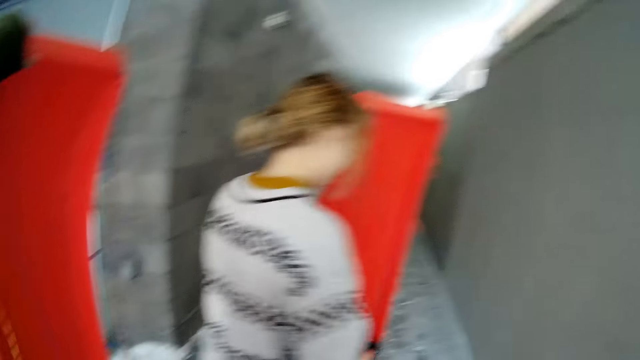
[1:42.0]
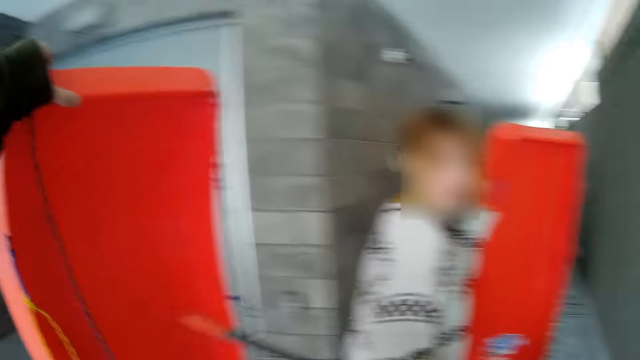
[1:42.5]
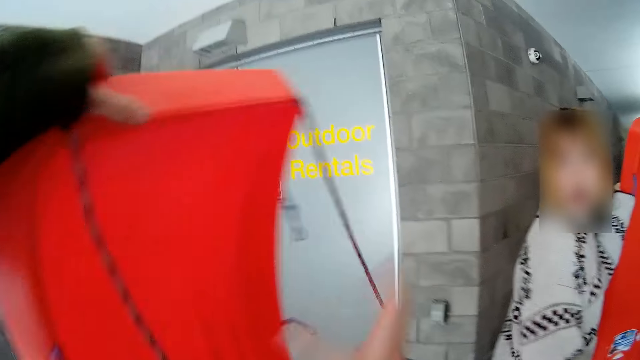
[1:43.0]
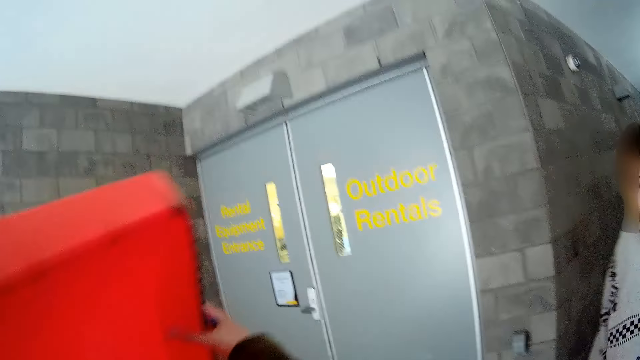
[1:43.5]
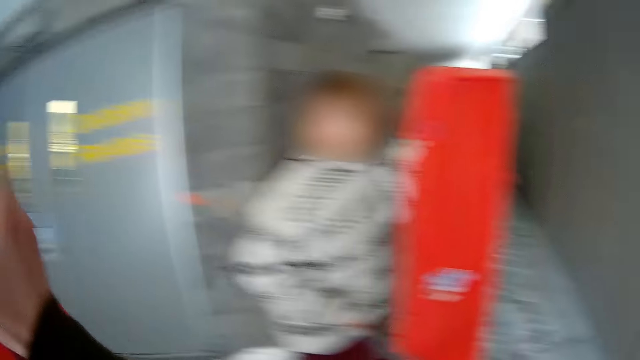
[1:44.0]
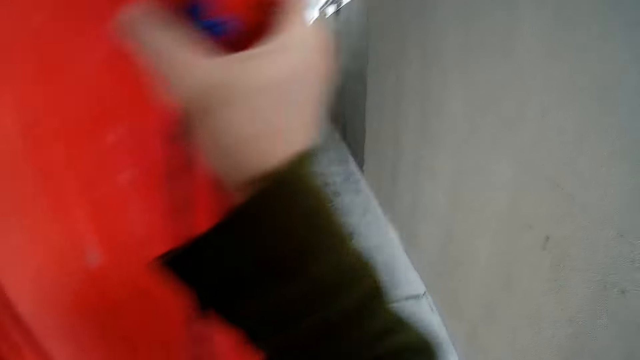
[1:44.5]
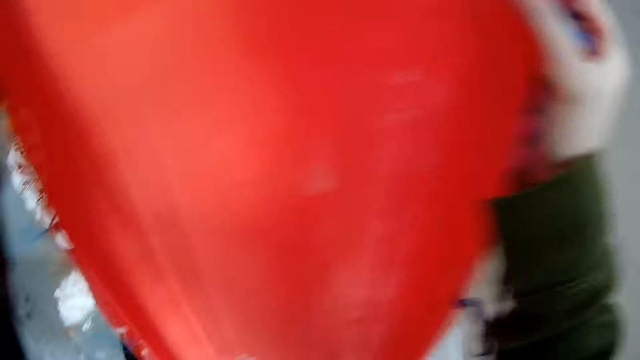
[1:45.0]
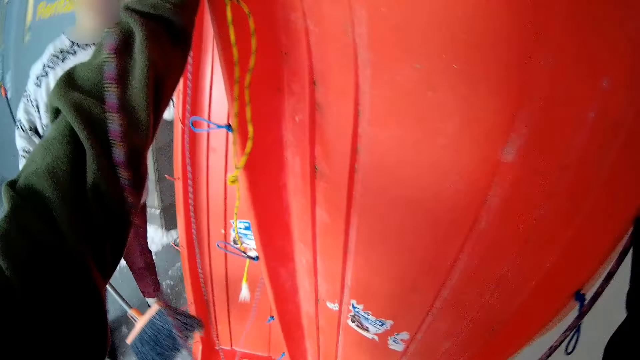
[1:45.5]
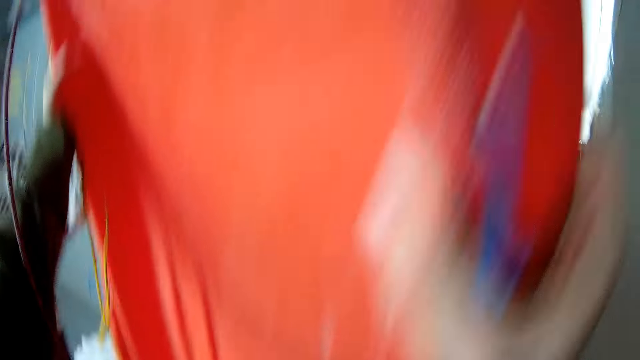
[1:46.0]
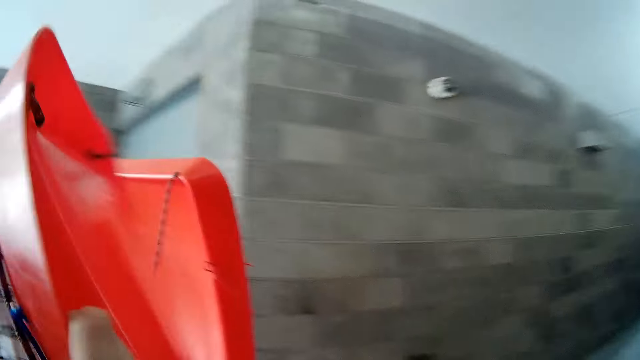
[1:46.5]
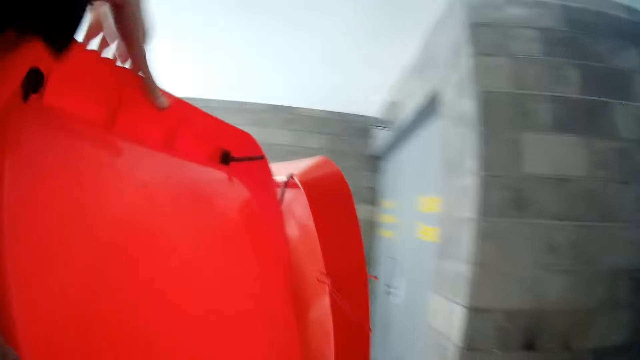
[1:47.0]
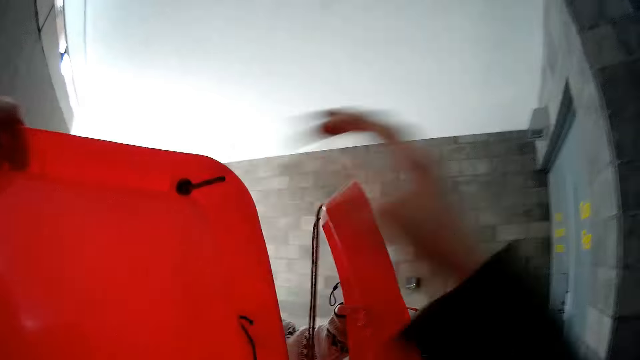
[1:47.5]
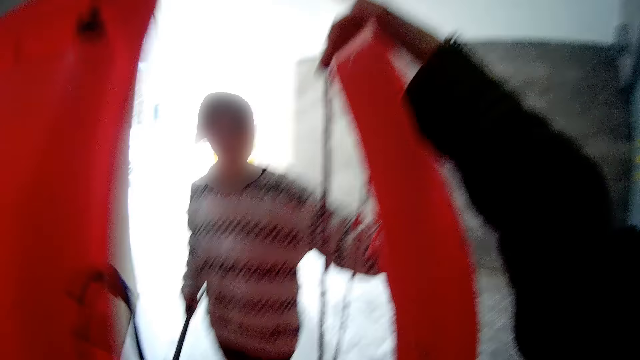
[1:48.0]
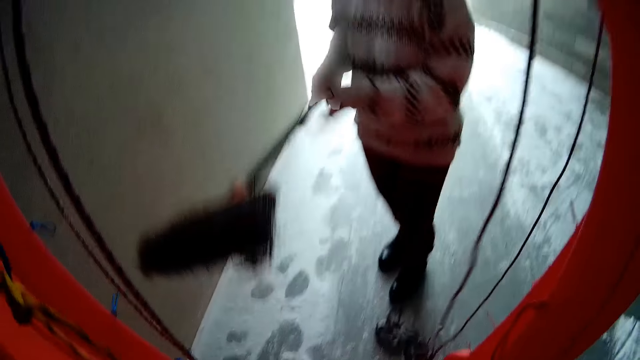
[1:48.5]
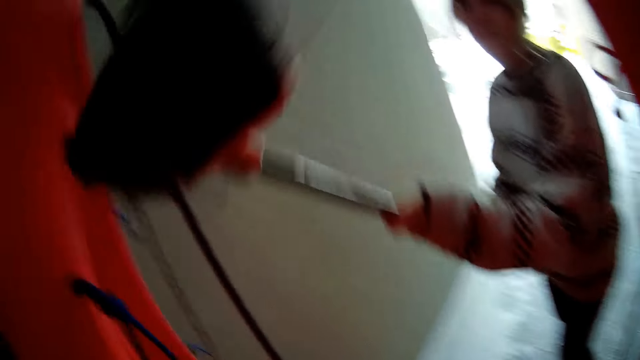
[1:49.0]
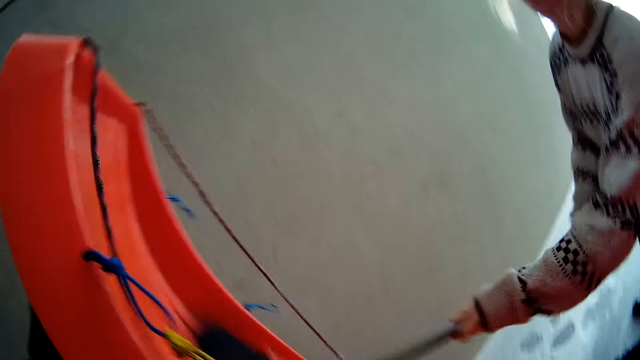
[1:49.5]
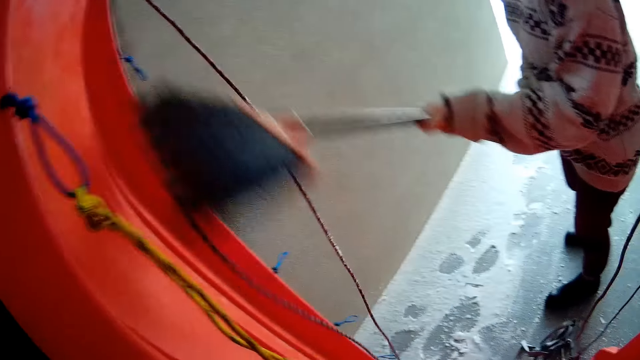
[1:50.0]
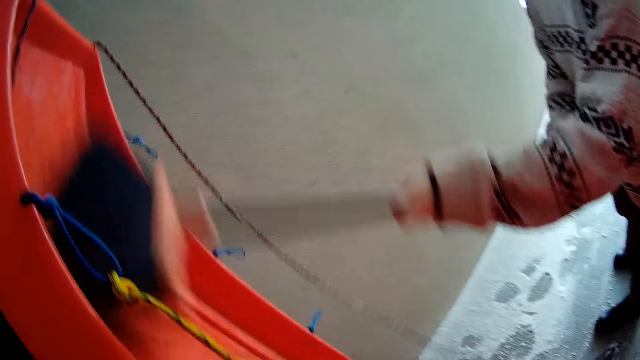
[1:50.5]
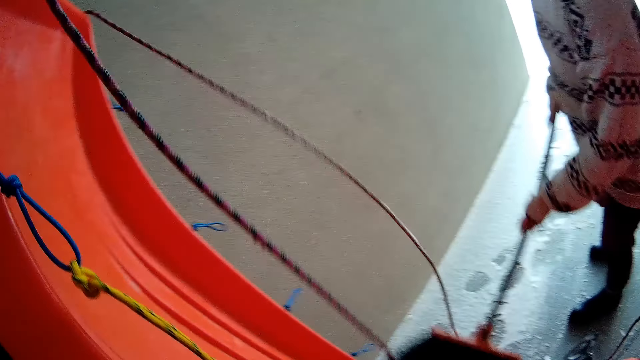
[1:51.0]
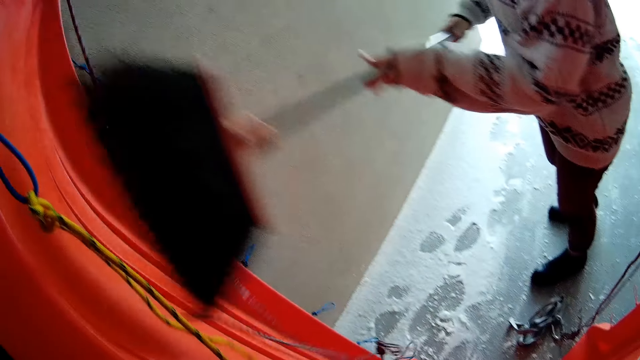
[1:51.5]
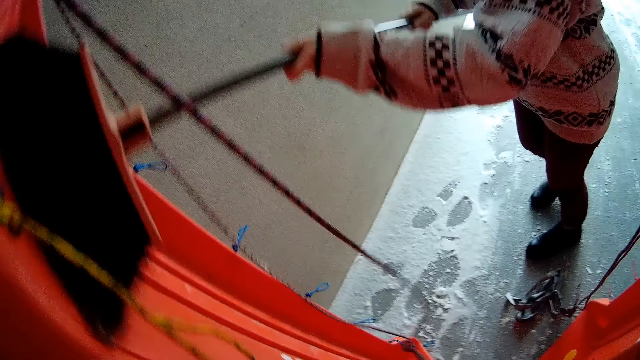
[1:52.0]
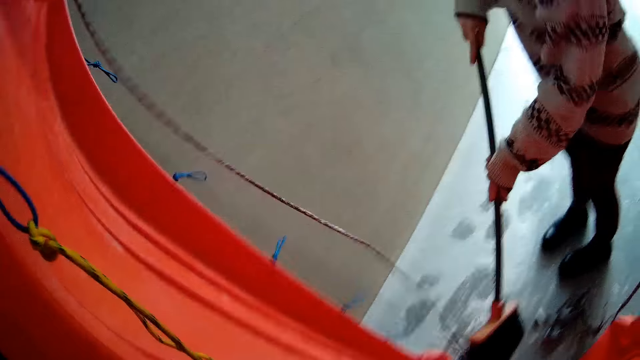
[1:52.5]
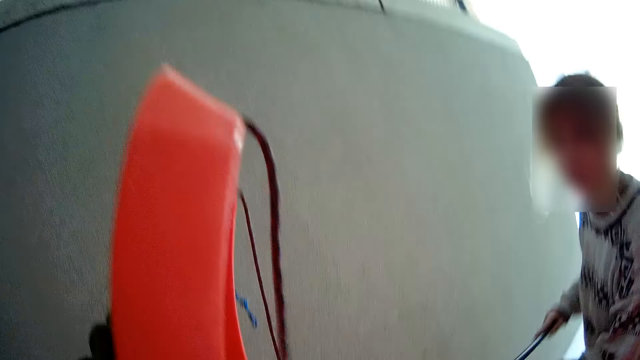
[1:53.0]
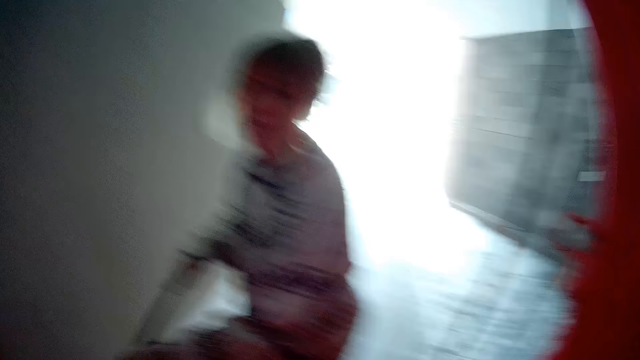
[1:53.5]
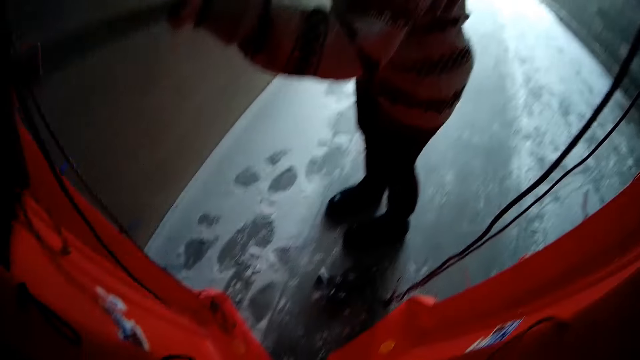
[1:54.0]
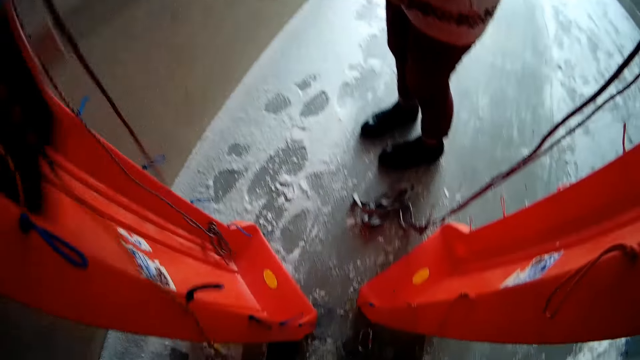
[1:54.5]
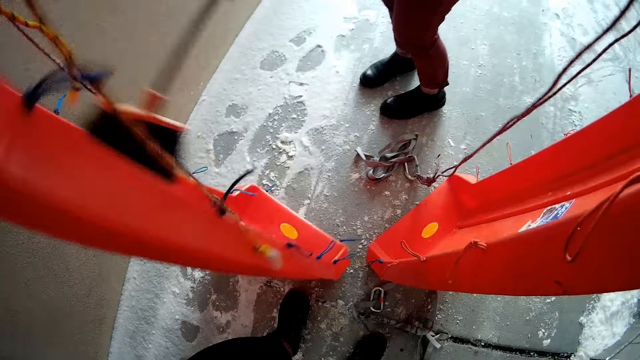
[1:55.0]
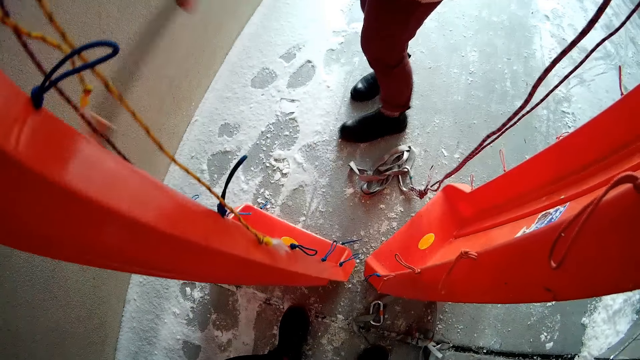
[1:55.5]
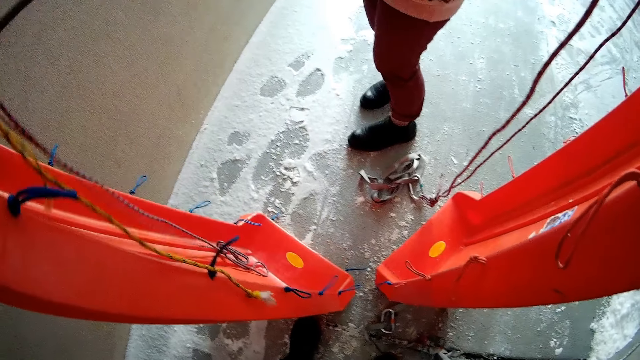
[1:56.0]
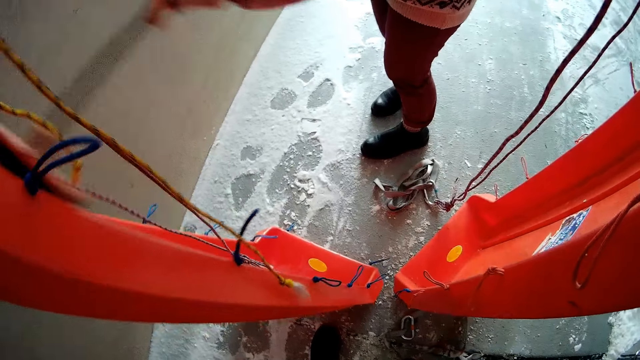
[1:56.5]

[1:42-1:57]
The camera wearer carries the snow rider. They hold both snow riders while they wipe. A woman sweeps the snow rider.

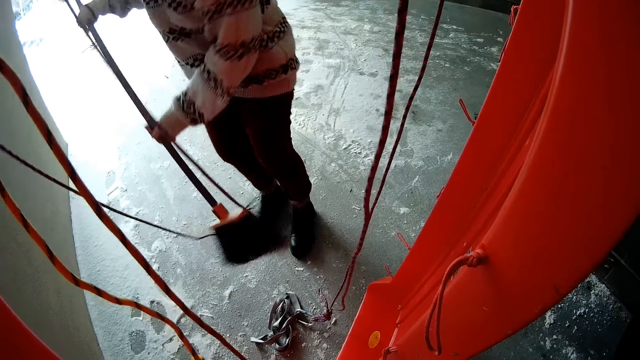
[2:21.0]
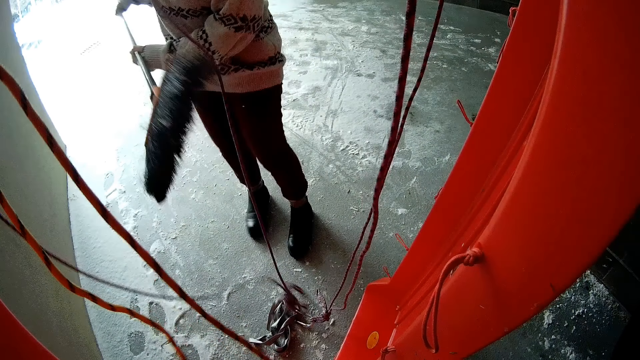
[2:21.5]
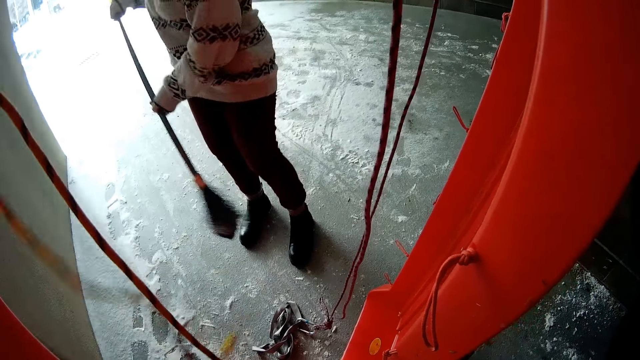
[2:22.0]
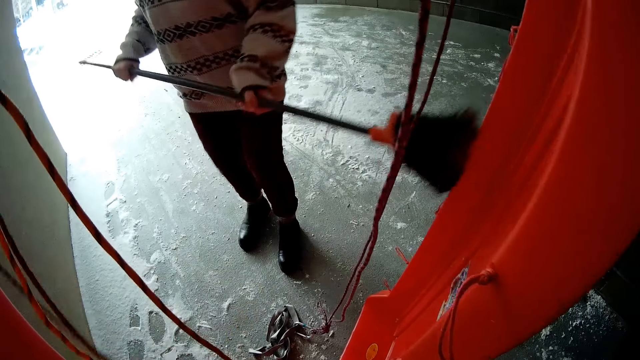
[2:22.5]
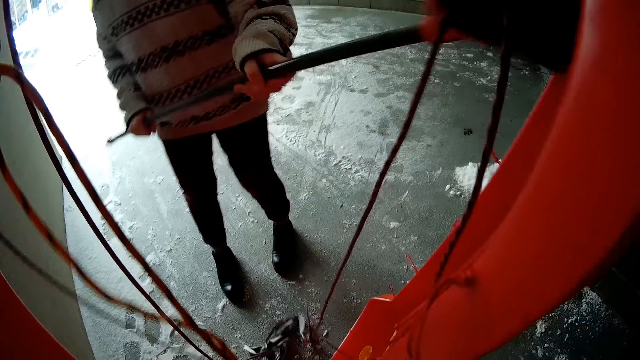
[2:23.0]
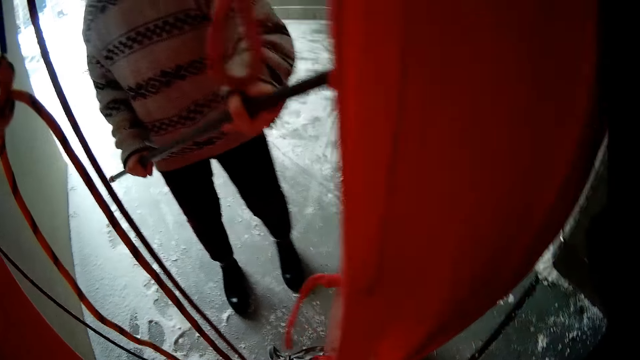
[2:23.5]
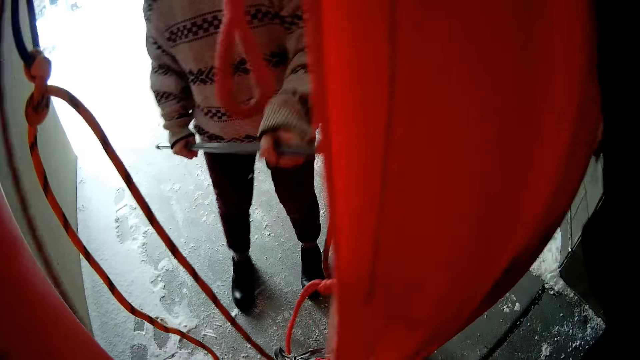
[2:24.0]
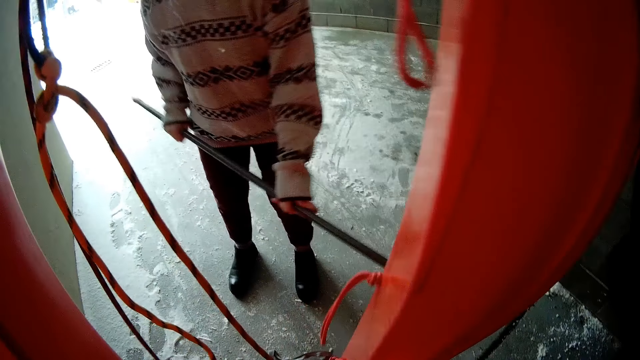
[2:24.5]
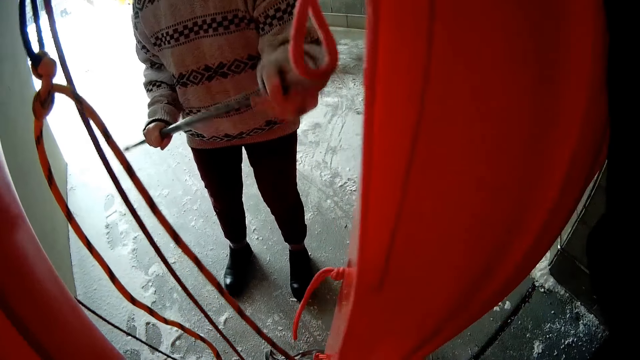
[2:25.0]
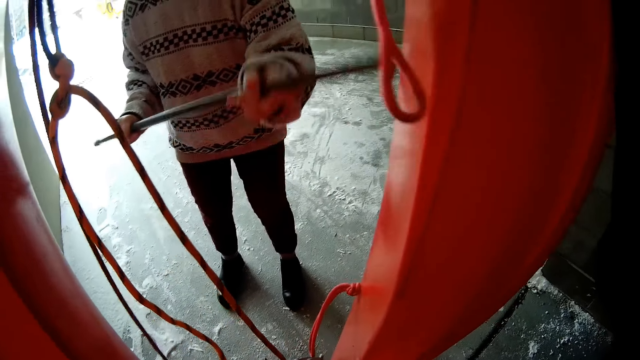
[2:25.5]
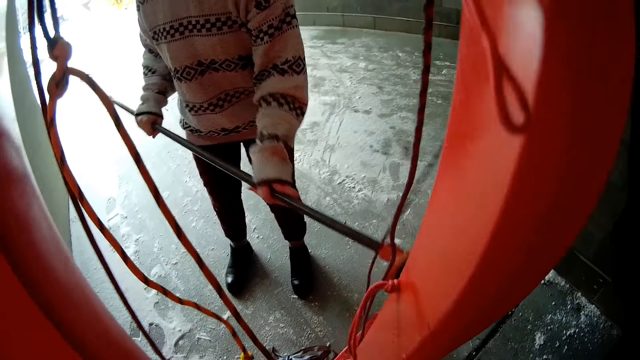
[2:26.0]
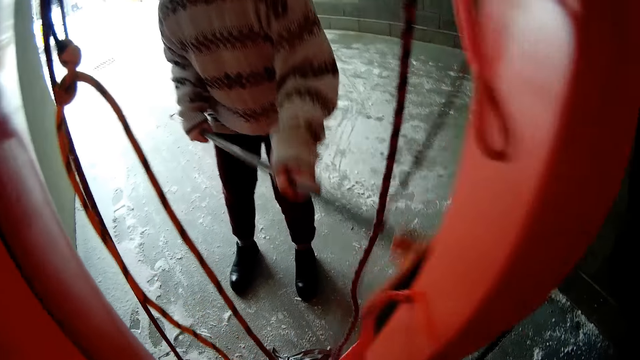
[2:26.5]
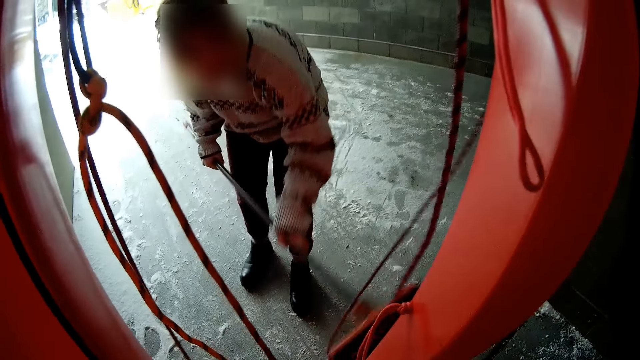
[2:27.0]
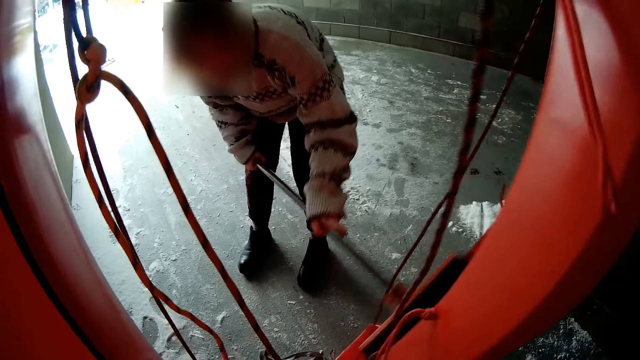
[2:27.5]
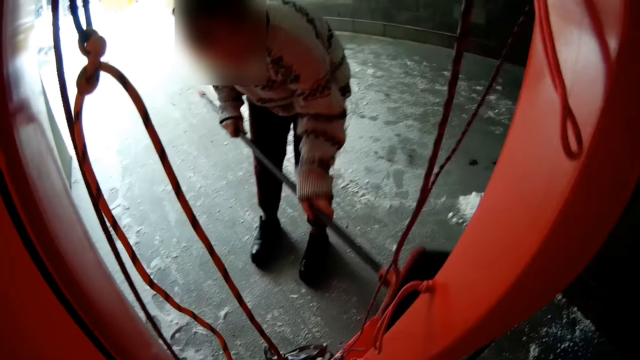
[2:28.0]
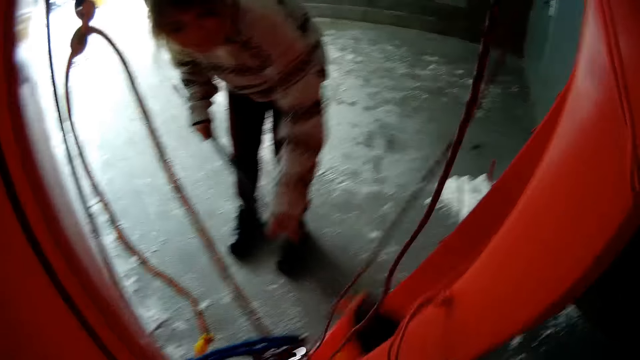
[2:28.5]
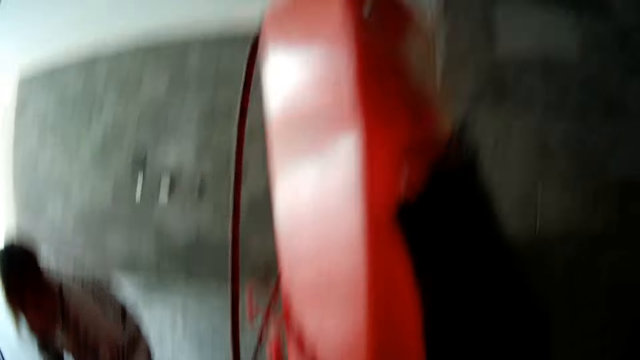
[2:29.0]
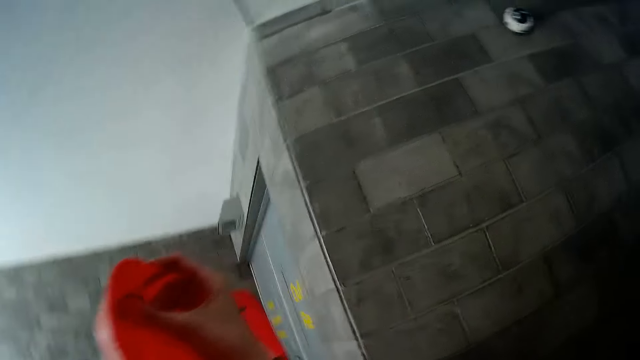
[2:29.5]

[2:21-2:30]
A woman sweeps the other snow rider.
